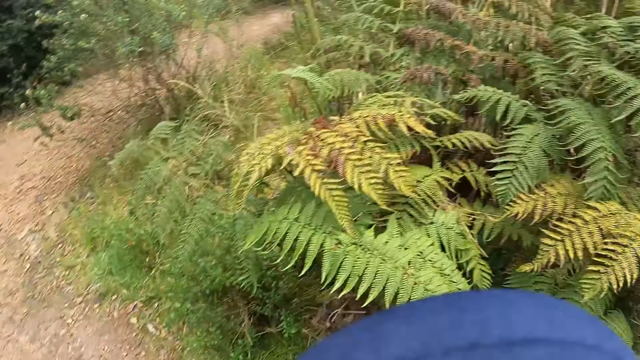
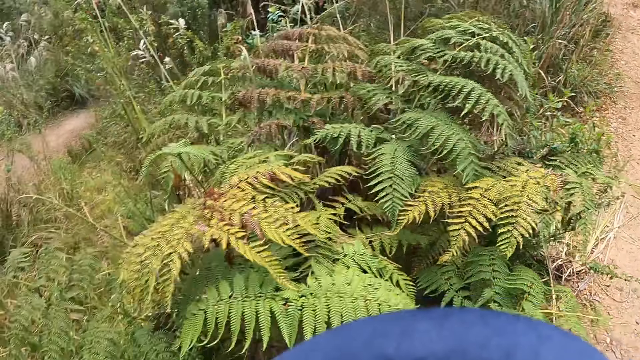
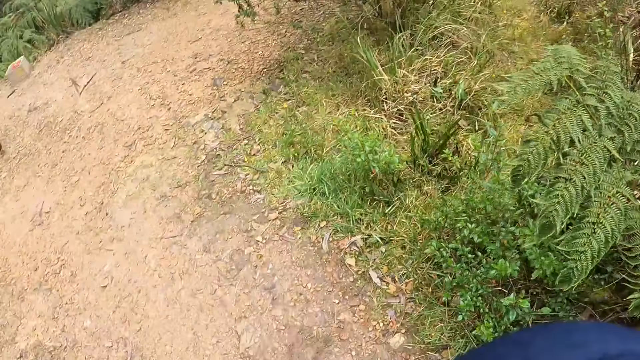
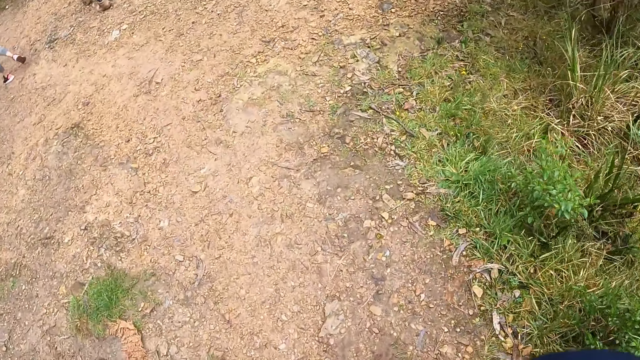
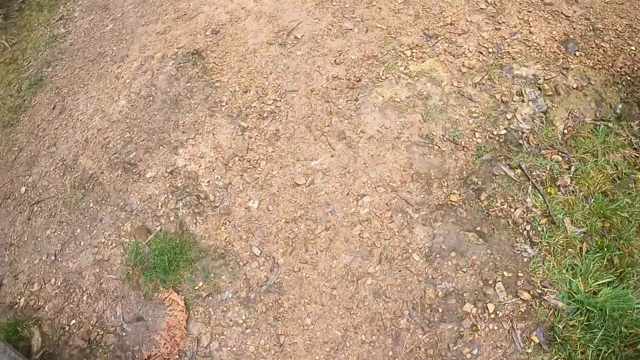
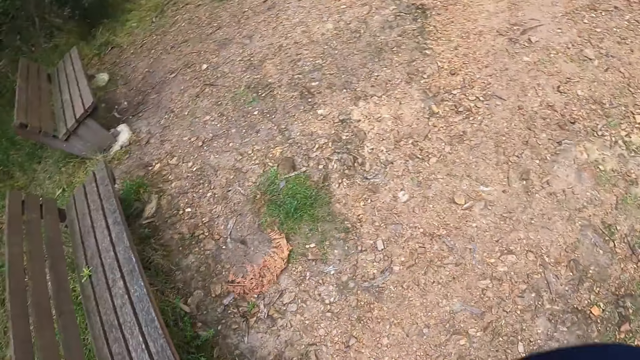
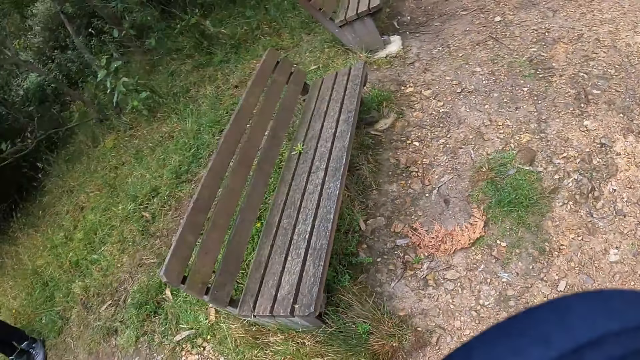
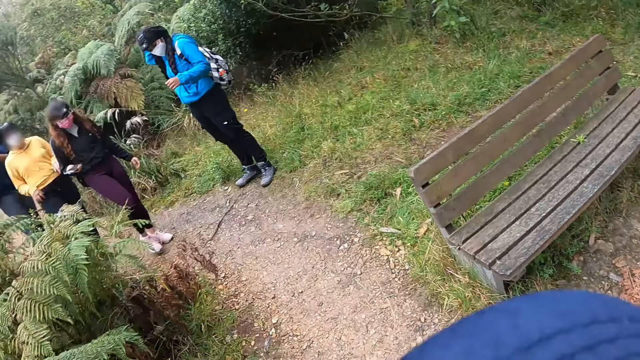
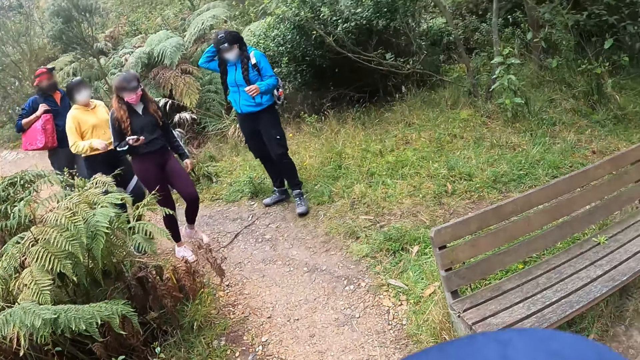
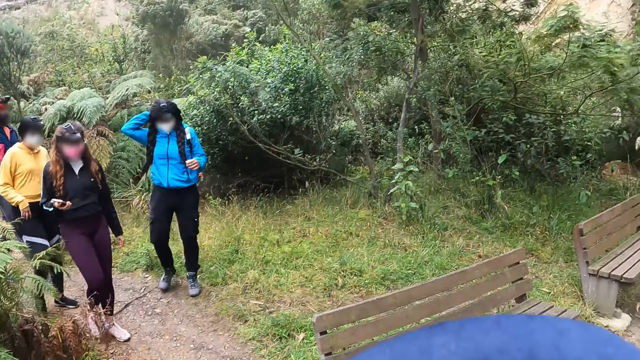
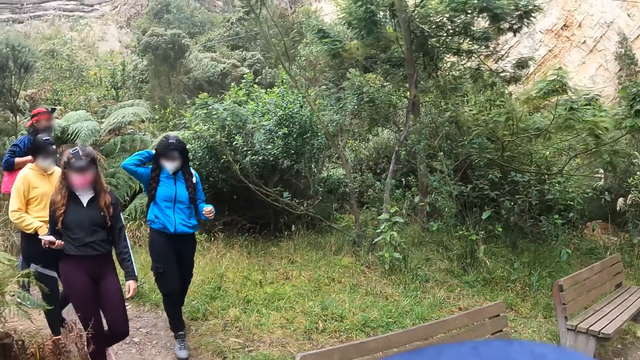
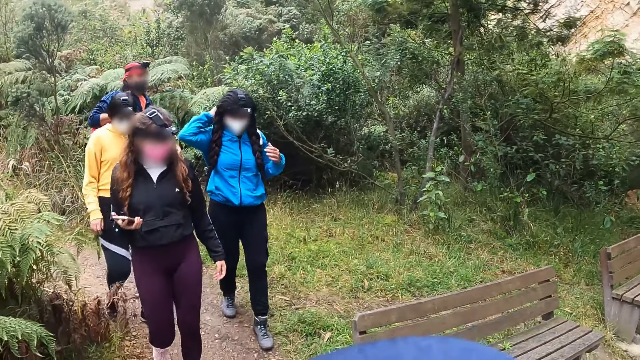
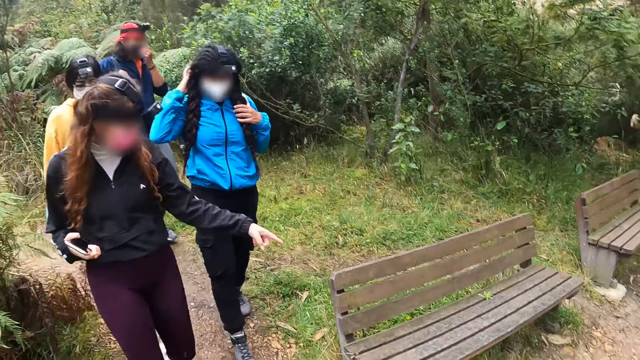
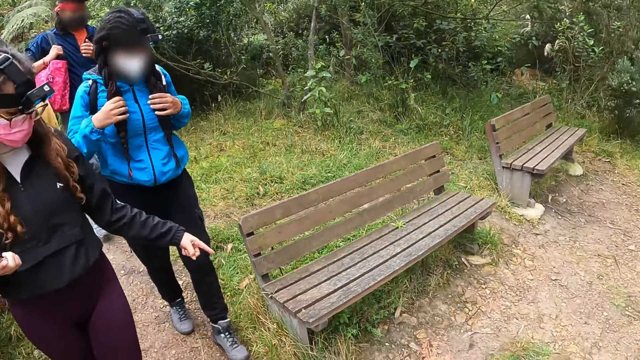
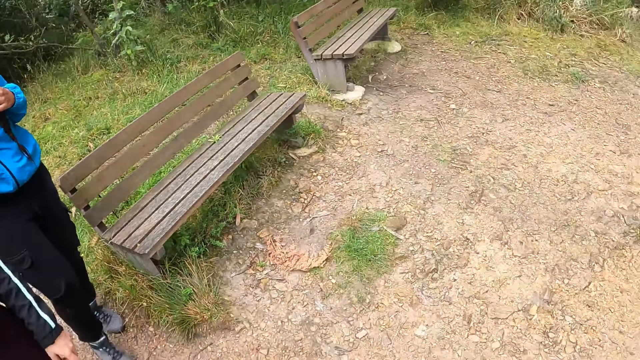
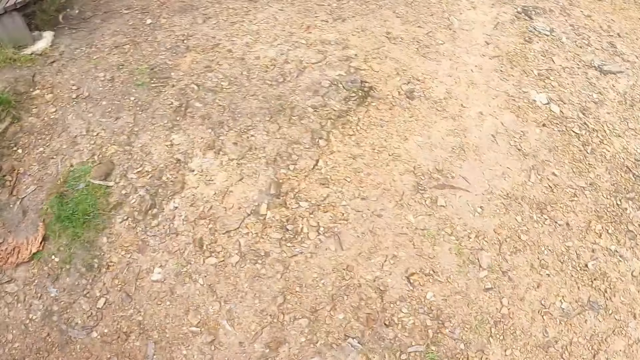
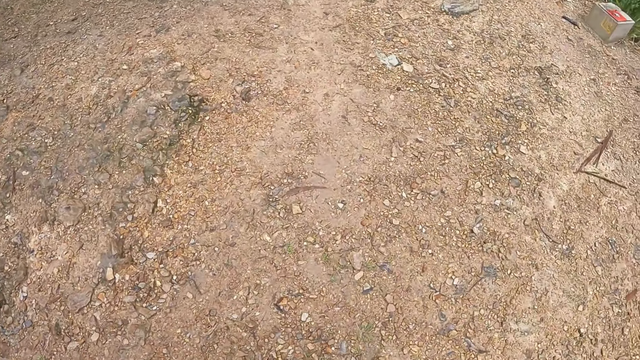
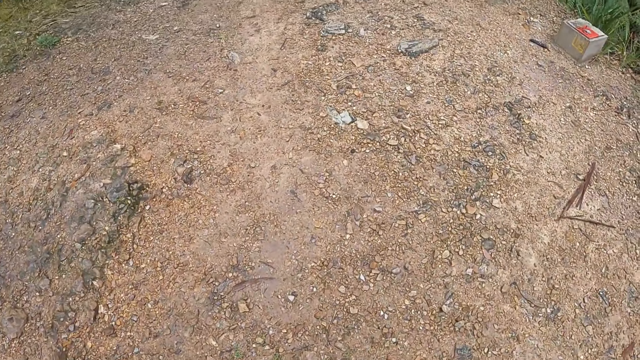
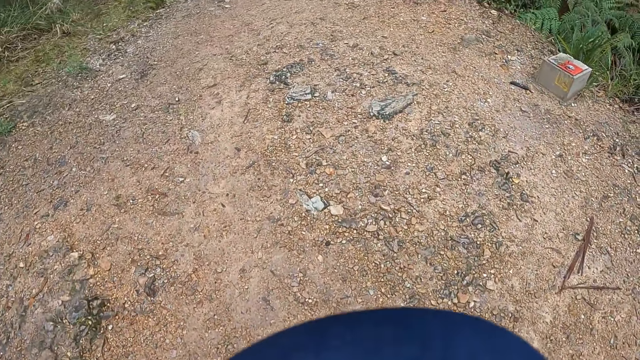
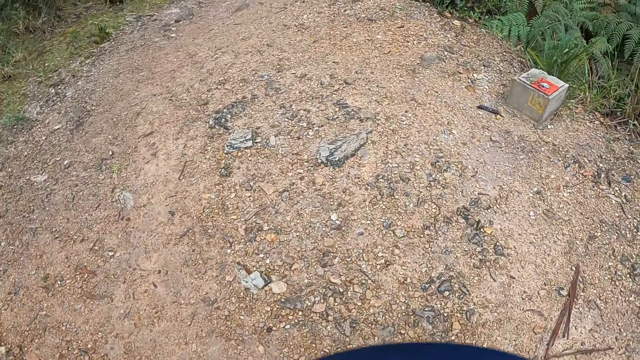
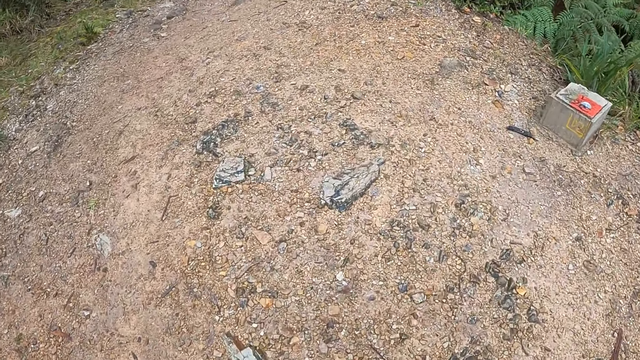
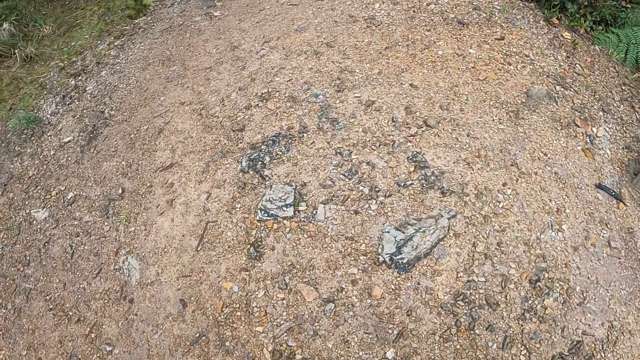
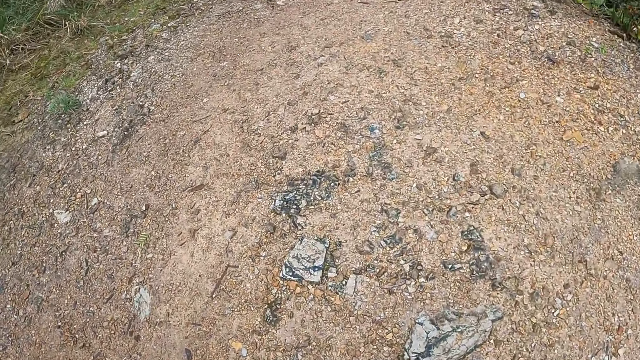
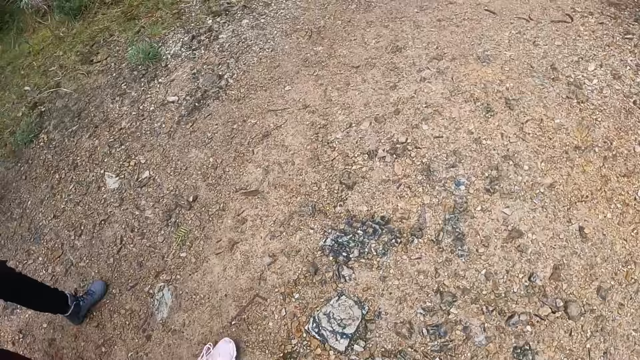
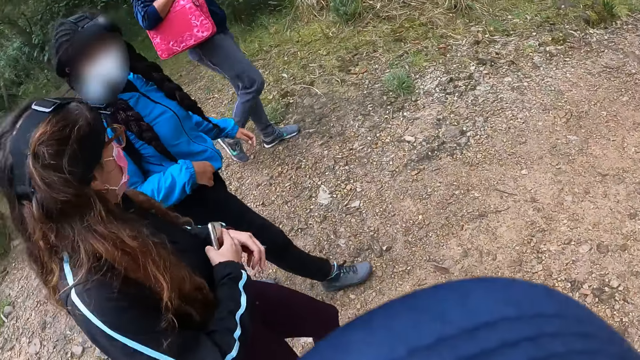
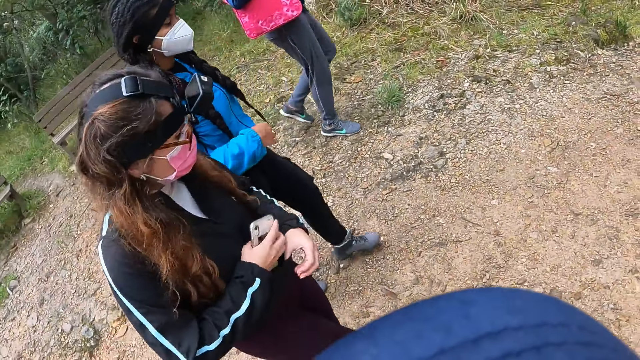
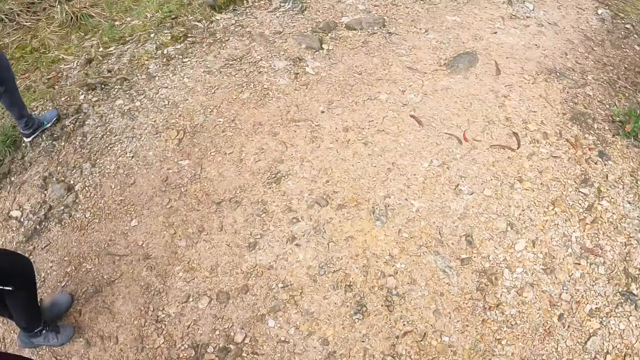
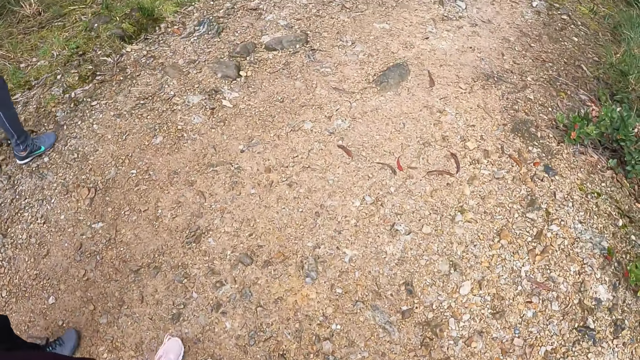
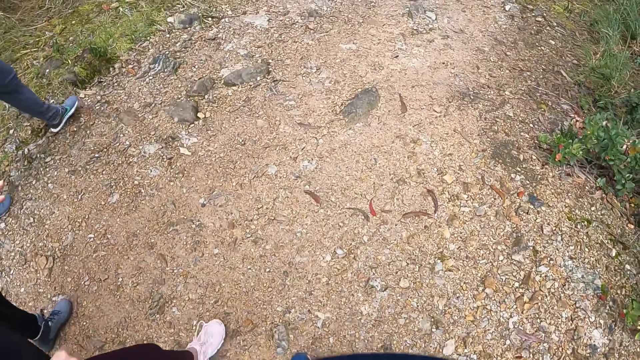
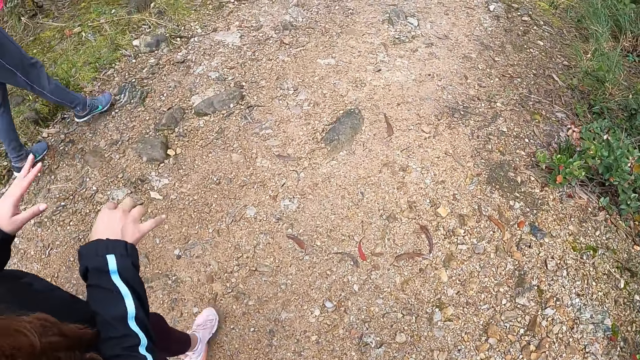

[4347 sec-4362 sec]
The camera wearer looks around nature. A woman interacts with another woman. The first woman interacts with the camera wearer. The camera wearer walks around to see nature. The first woman interacts with the other woman.

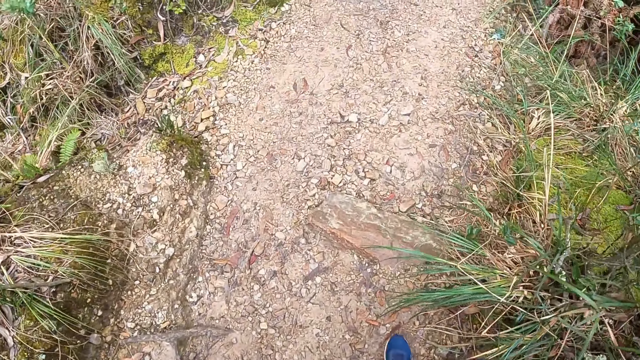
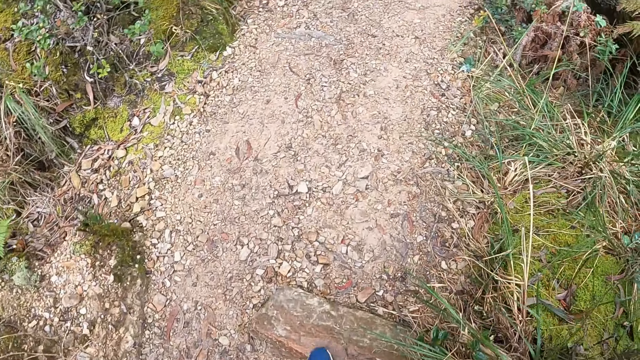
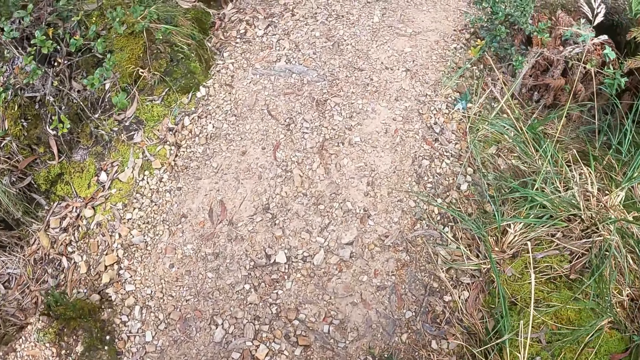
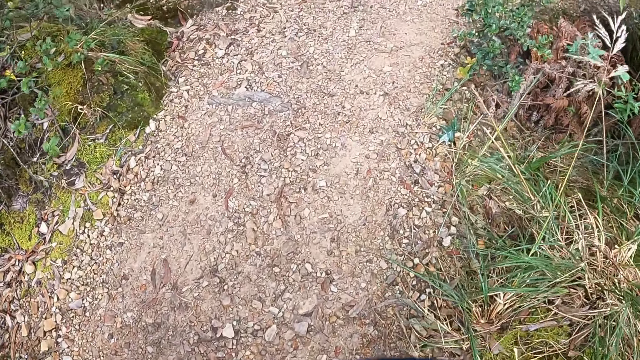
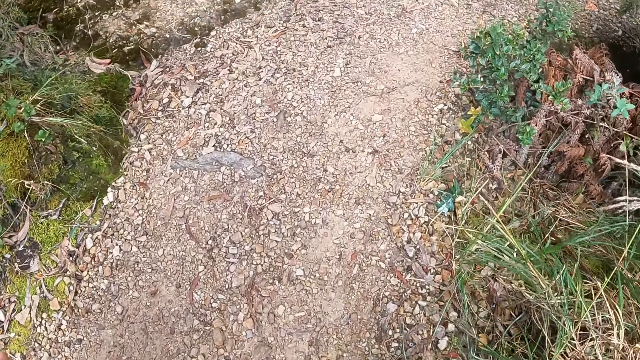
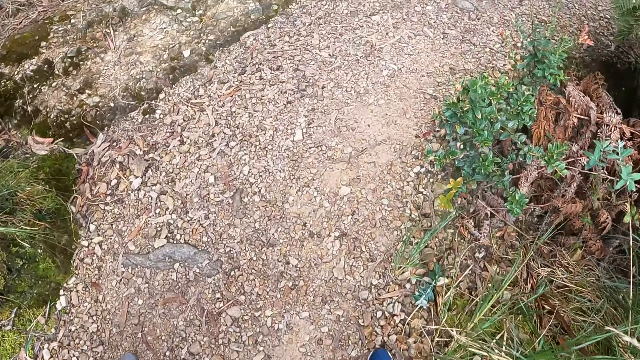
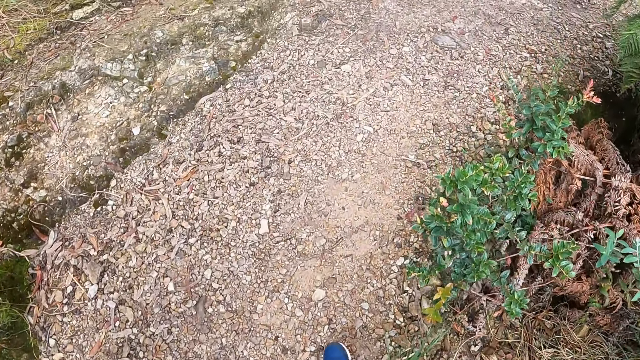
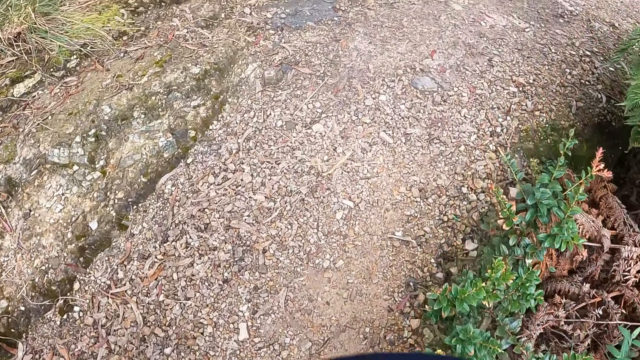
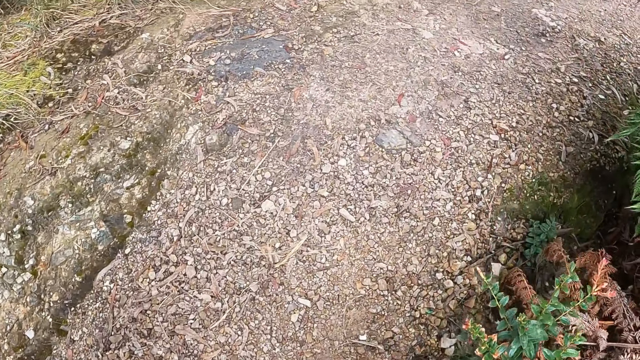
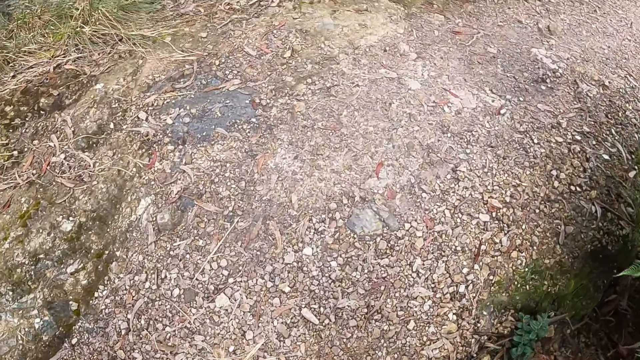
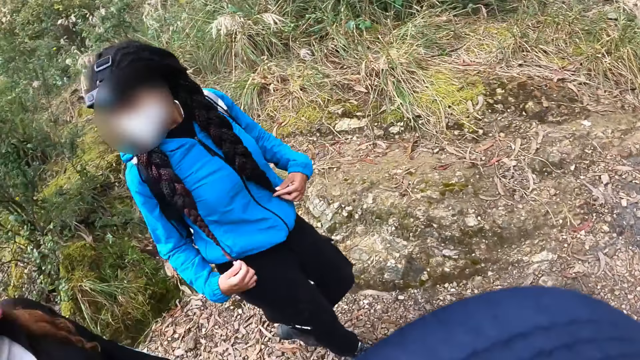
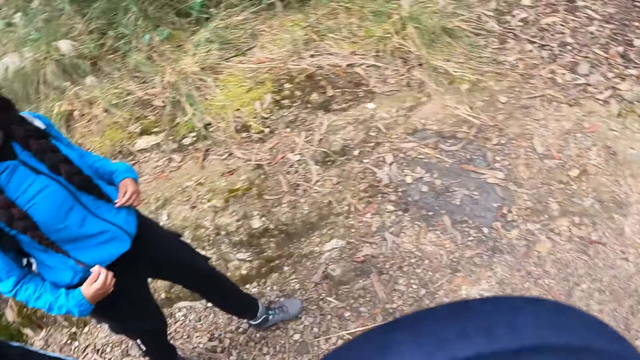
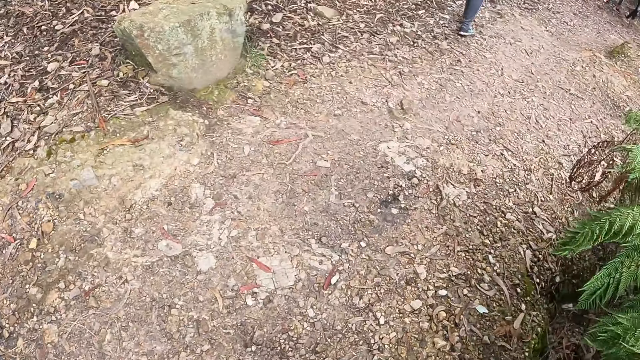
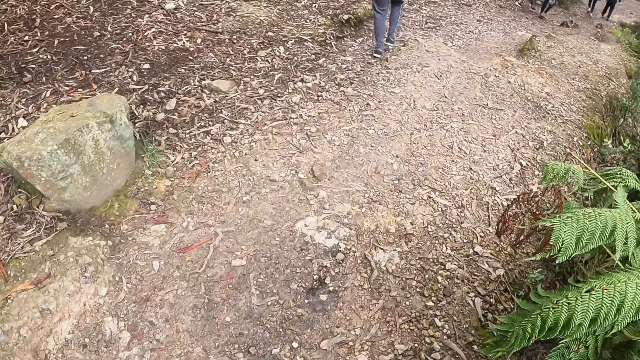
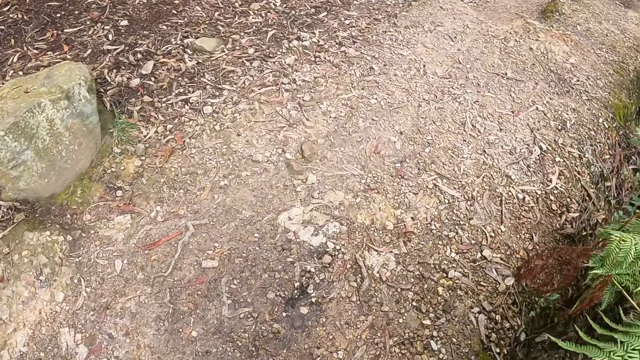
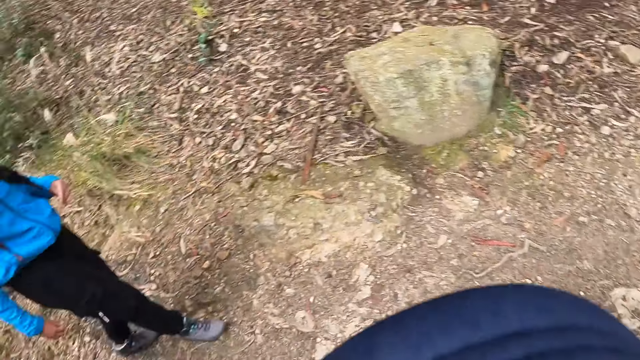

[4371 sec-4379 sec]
A woman interacts with another woman.
